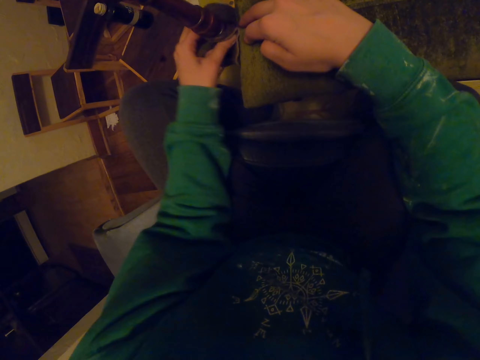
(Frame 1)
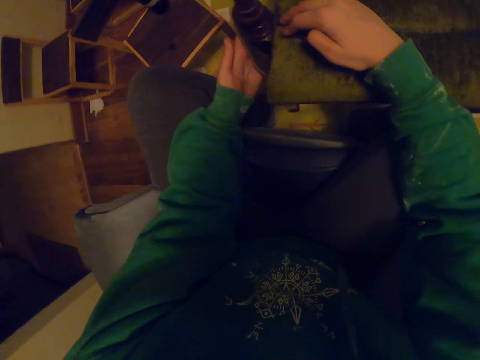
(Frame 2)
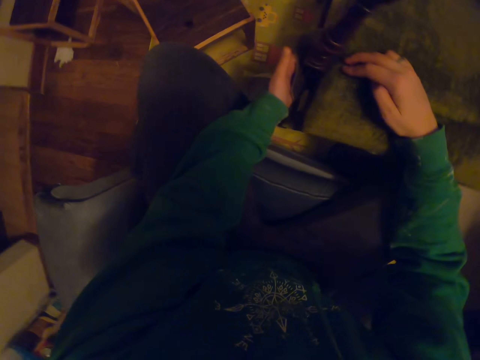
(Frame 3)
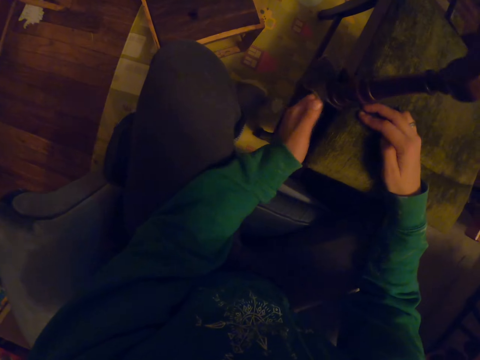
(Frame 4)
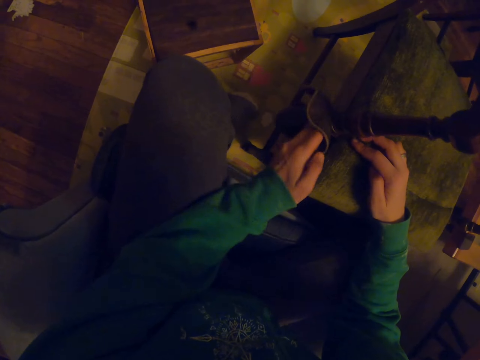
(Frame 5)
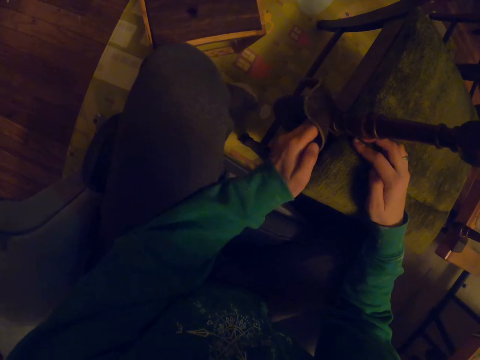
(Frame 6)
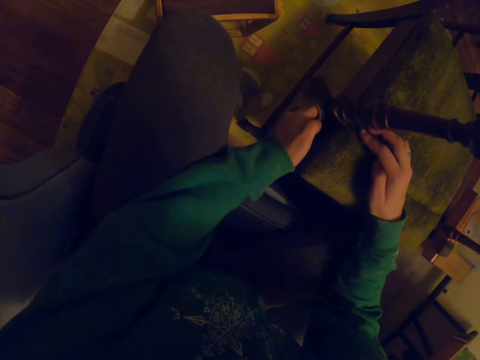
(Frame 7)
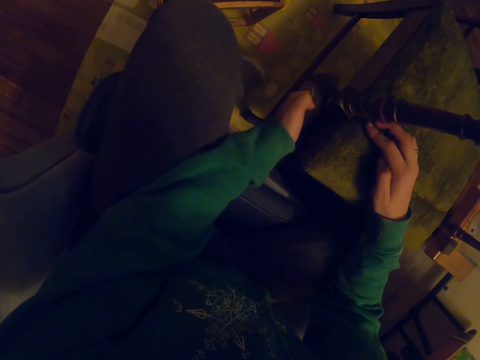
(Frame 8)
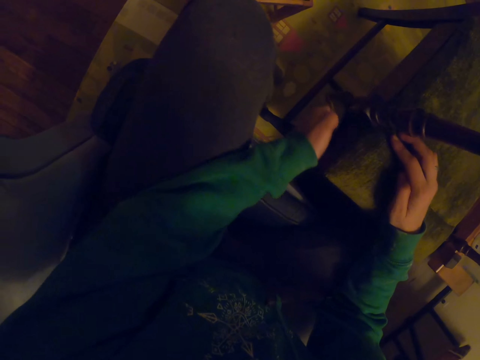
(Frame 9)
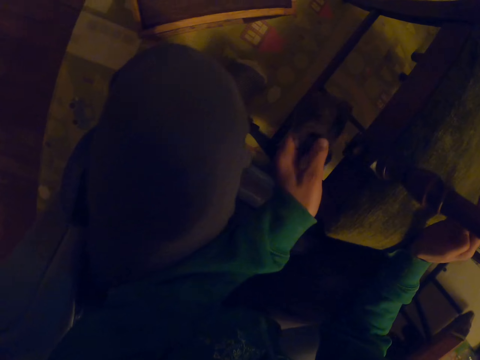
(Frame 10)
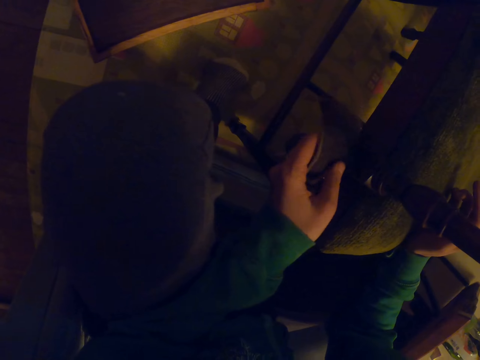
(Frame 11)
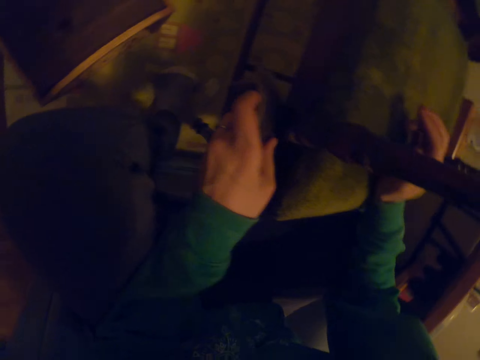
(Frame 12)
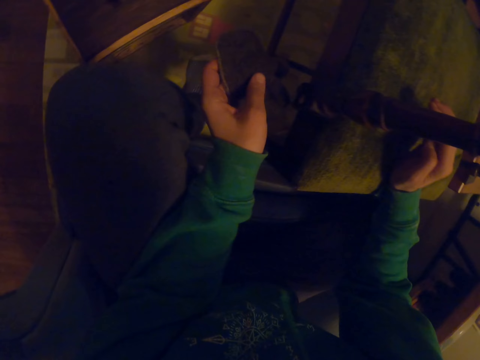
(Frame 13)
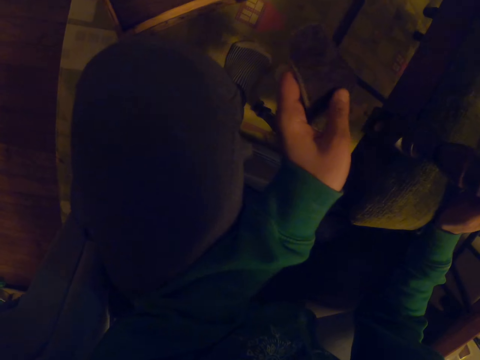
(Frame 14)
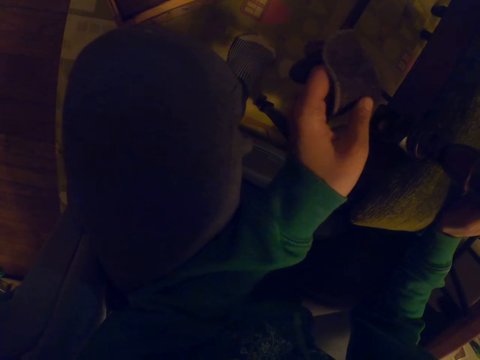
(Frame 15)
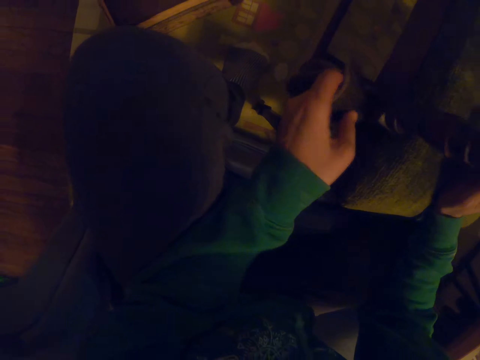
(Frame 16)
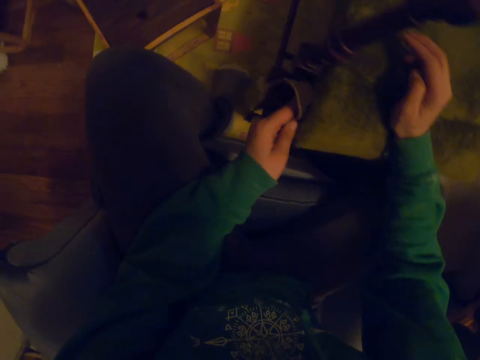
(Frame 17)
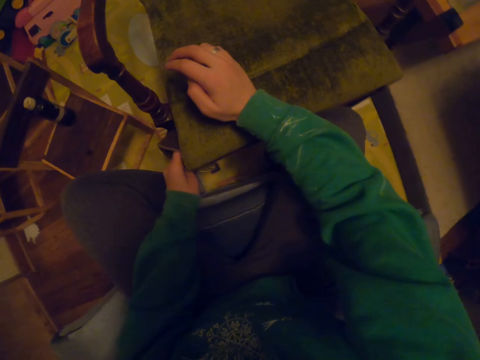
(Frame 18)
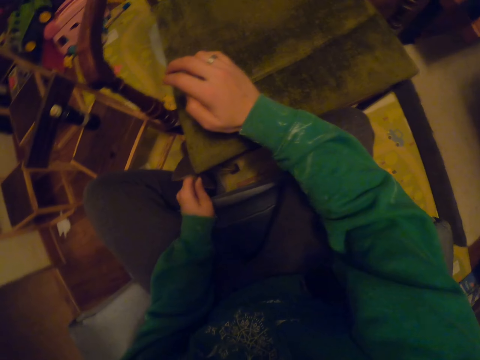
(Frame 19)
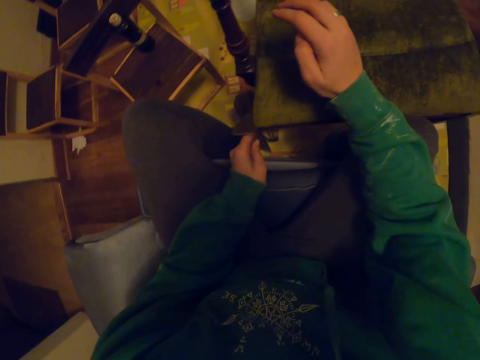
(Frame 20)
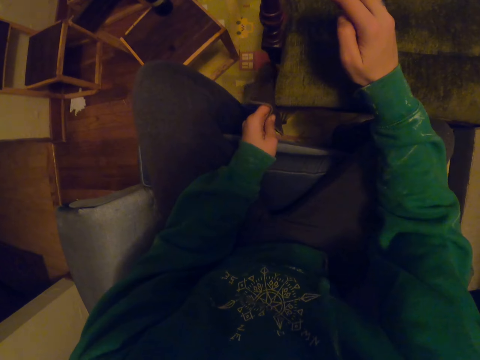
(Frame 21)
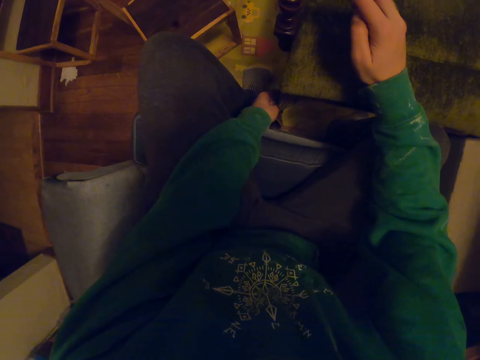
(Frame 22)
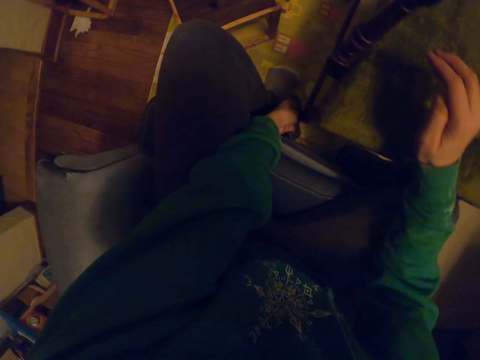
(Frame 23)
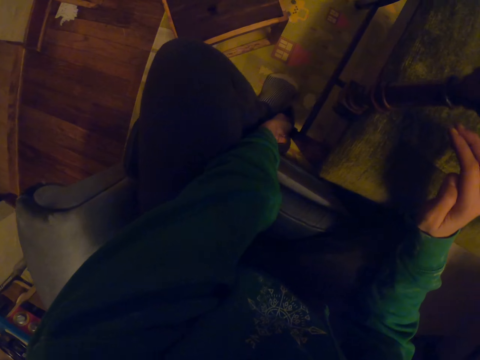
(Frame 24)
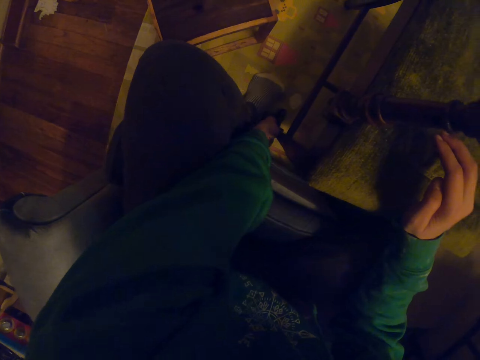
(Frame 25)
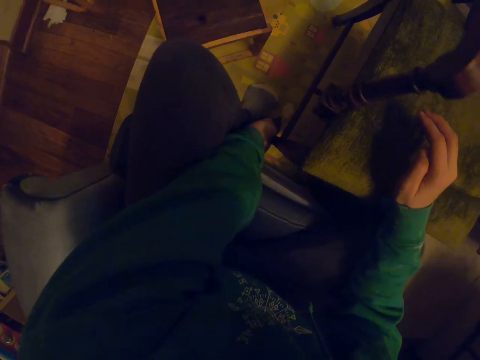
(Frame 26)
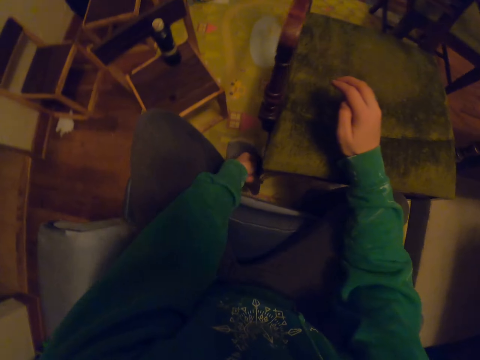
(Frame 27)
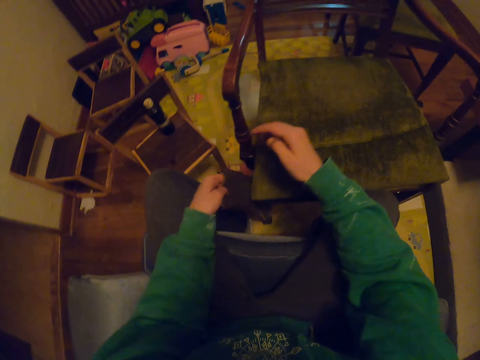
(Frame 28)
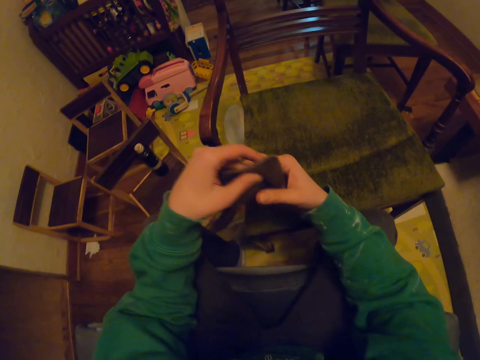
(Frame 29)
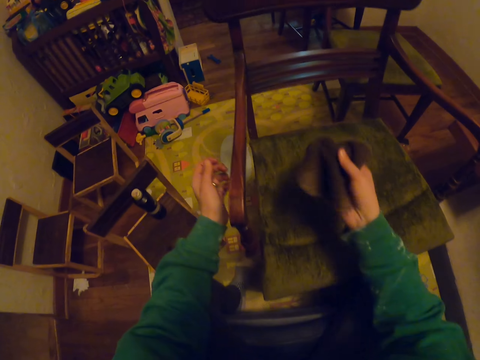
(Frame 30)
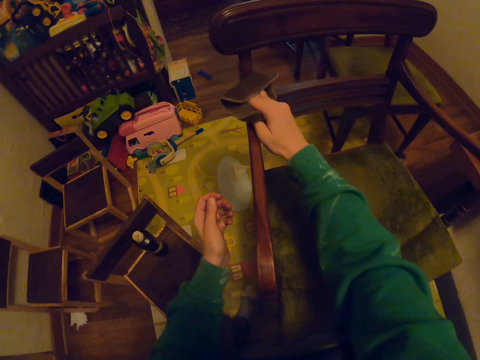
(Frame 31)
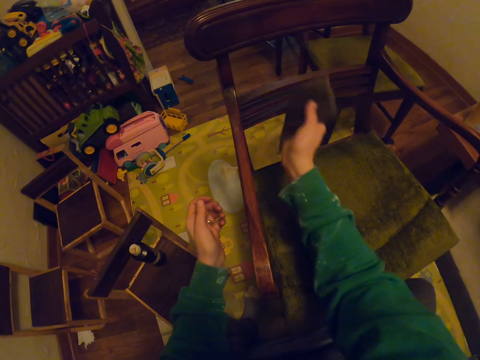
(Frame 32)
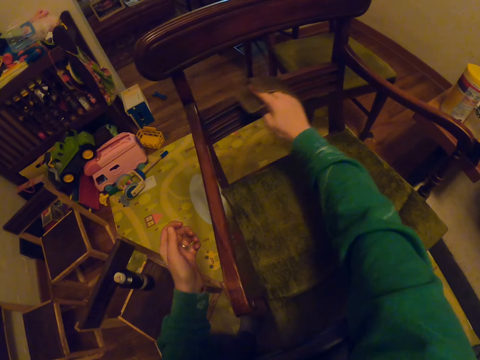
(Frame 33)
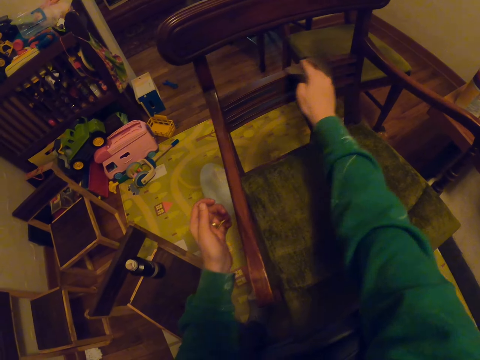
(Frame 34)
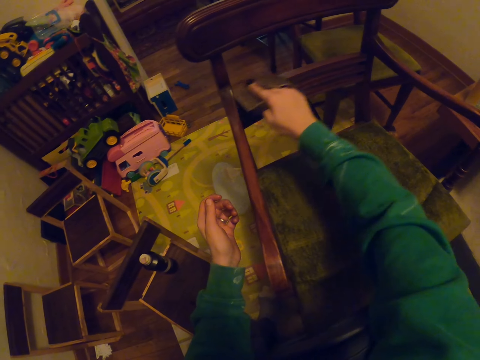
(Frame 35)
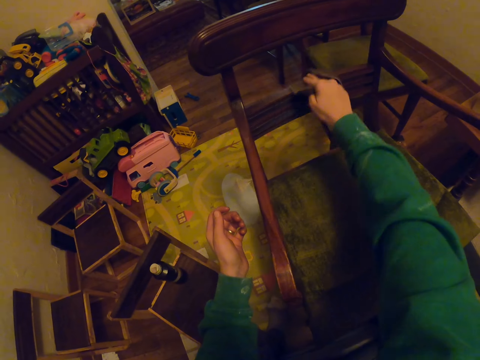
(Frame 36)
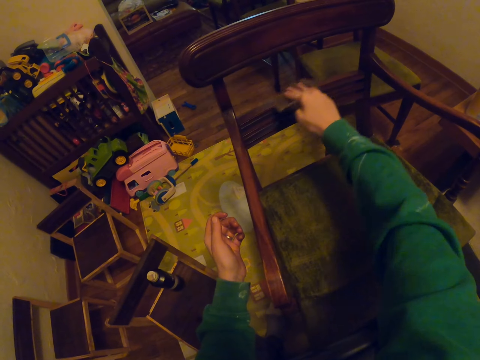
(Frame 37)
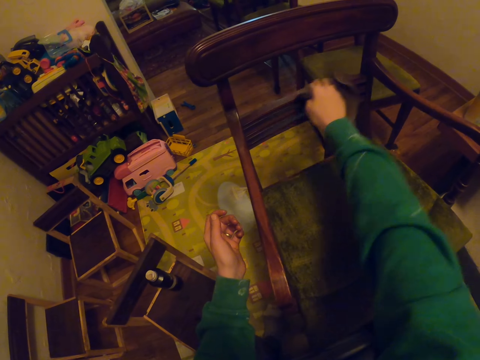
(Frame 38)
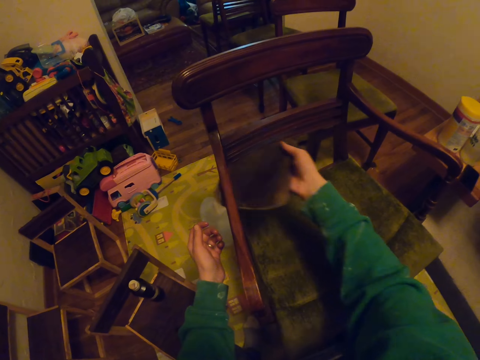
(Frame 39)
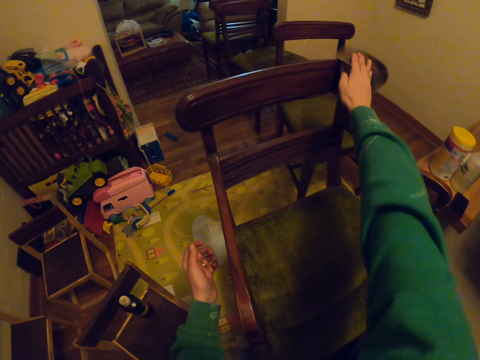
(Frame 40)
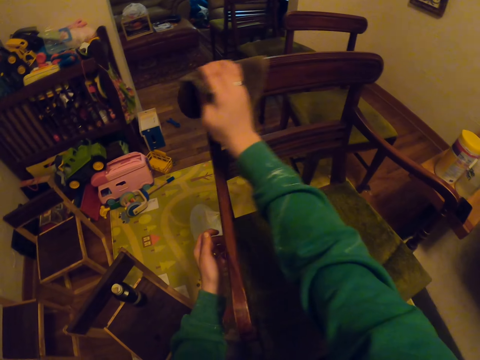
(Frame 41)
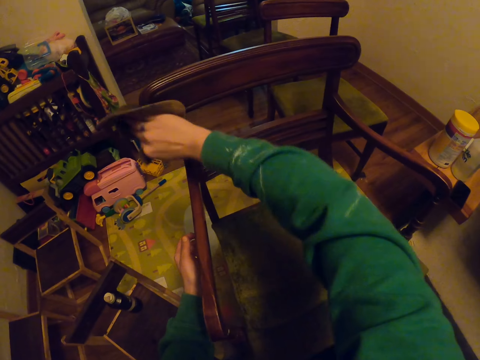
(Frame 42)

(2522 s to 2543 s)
The camera wearer stares at the chair. They wipe the chair. They pass the small towel to the right hand. They wipe the chair.

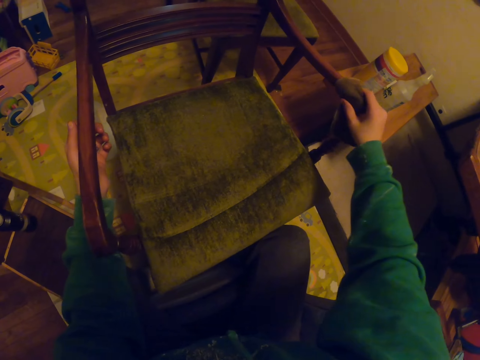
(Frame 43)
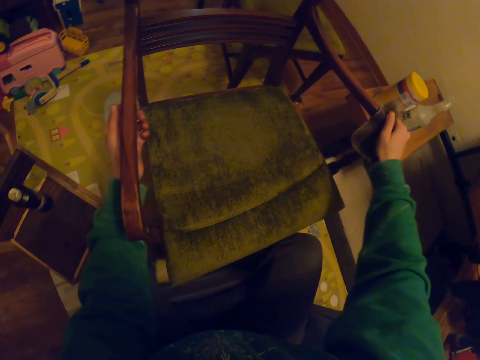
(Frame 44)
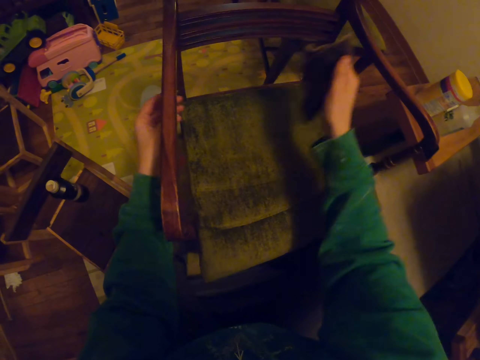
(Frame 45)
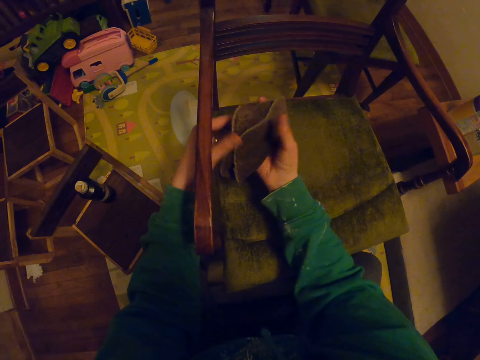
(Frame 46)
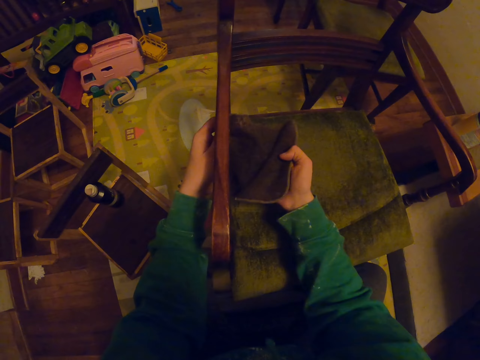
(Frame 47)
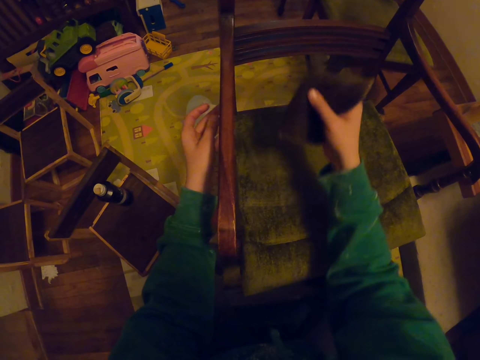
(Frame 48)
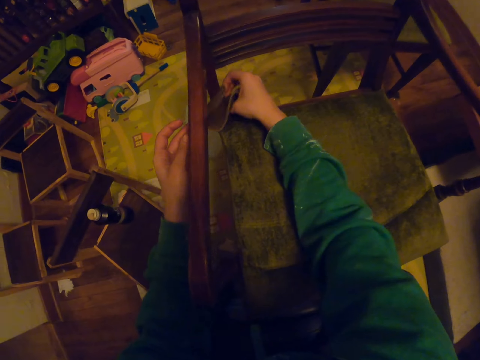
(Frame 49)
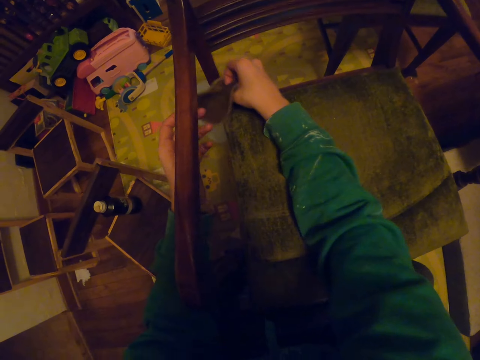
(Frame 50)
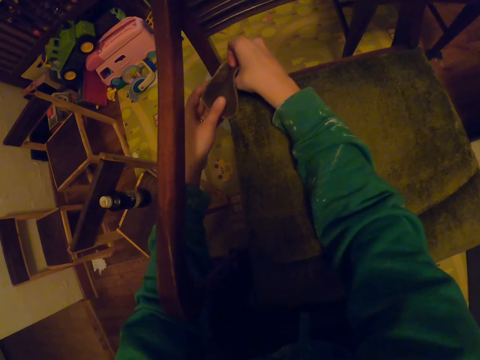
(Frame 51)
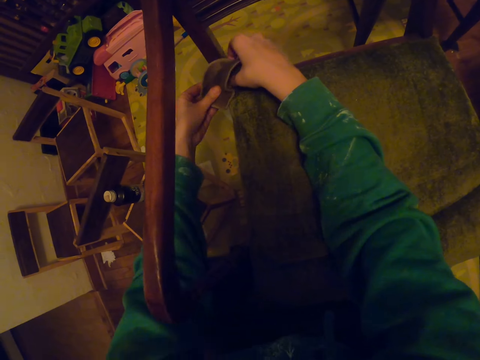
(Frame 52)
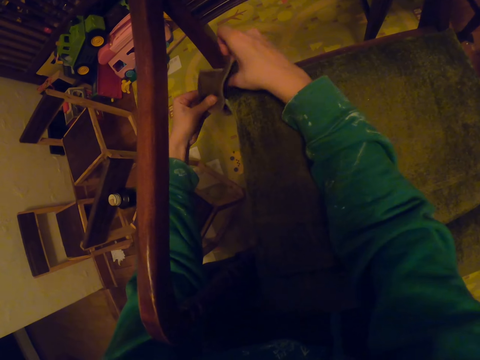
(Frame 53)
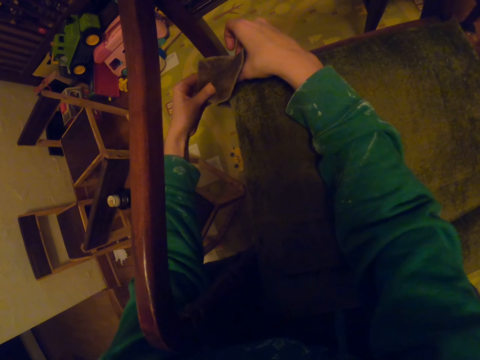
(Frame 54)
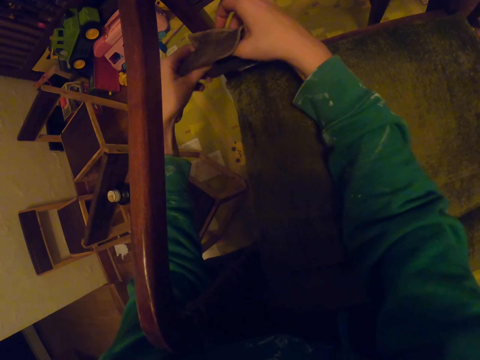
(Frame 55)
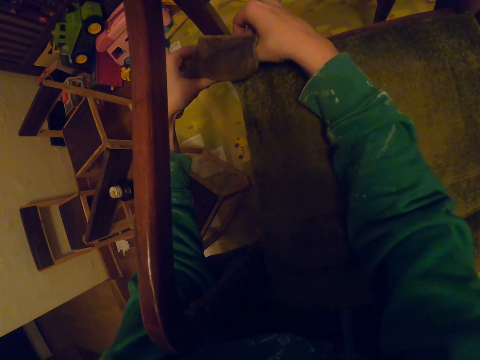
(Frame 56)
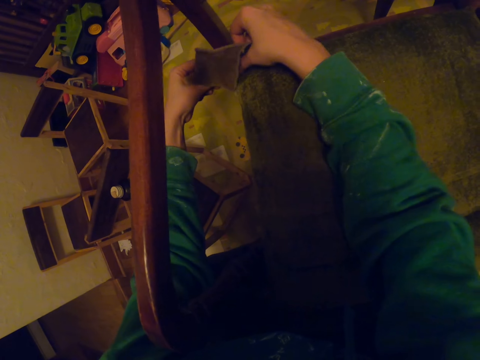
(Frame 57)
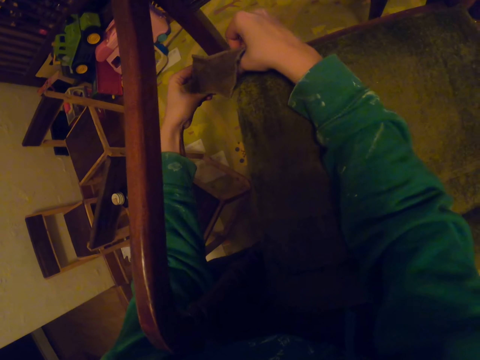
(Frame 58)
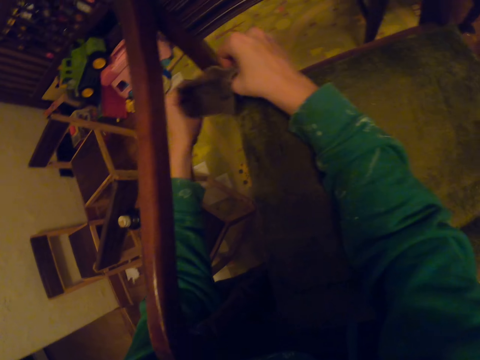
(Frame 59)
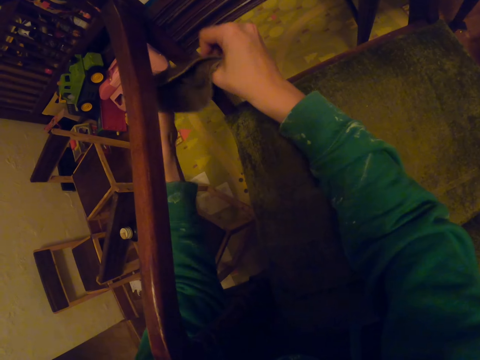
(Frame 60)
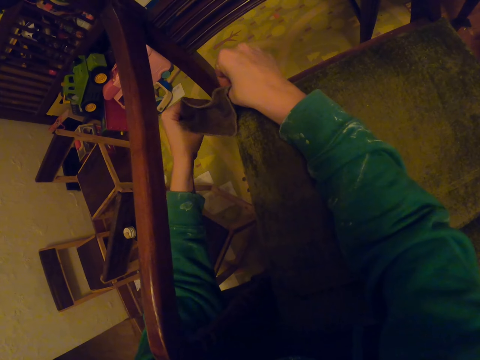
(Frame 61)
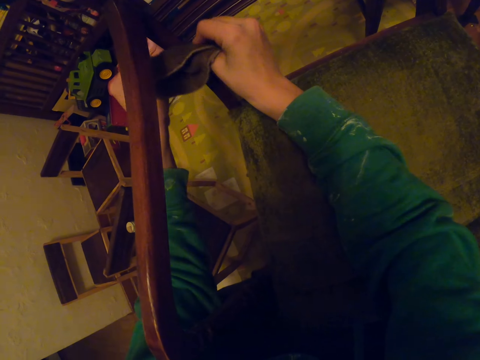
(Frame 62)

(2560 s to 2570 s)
The camera wearer unfolds the small towel. They wipe the chair. They hold the towel in both hands. They wipe the chair.
